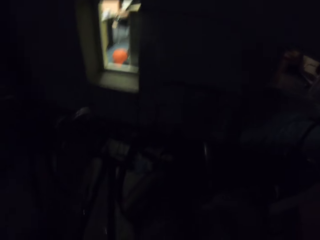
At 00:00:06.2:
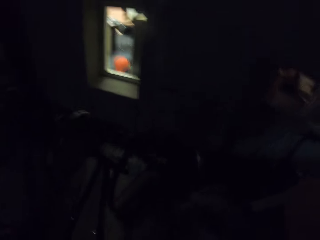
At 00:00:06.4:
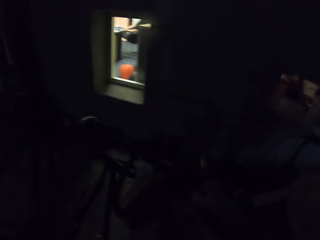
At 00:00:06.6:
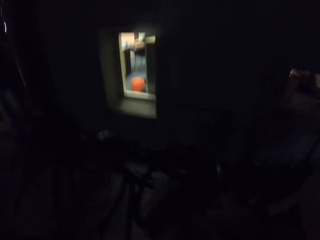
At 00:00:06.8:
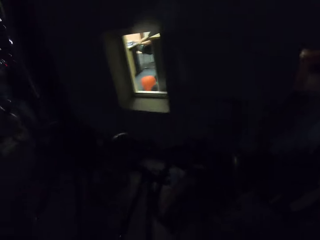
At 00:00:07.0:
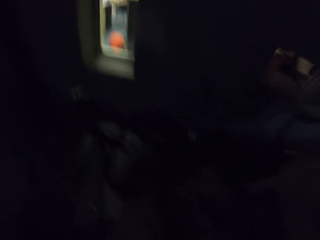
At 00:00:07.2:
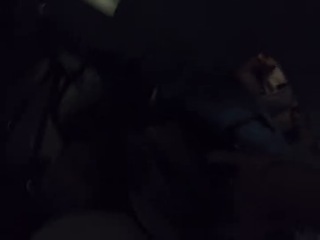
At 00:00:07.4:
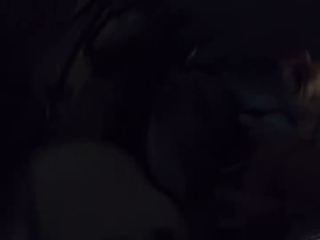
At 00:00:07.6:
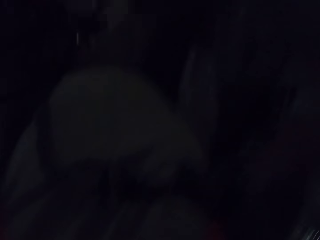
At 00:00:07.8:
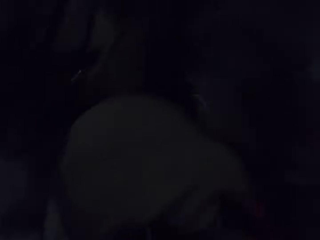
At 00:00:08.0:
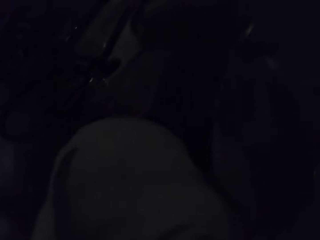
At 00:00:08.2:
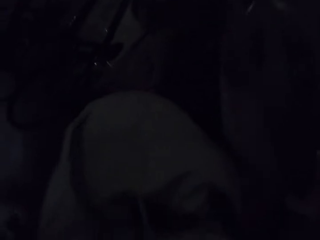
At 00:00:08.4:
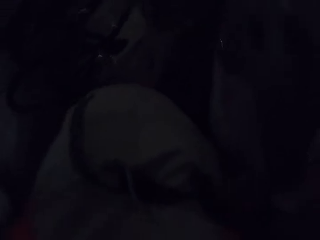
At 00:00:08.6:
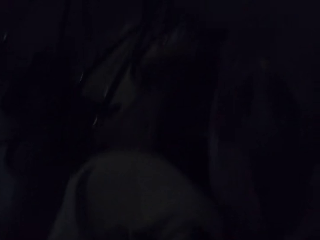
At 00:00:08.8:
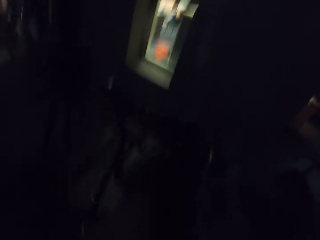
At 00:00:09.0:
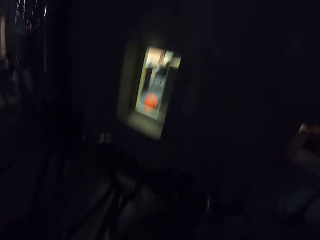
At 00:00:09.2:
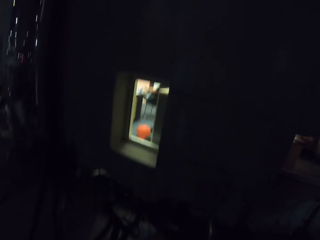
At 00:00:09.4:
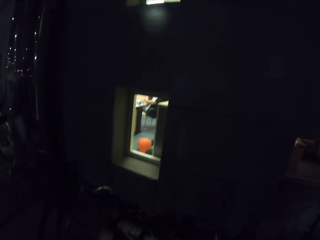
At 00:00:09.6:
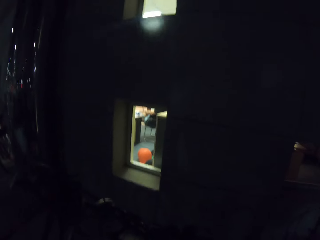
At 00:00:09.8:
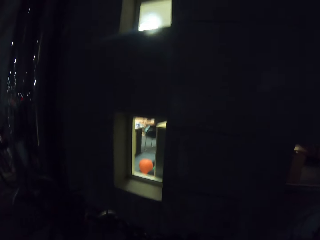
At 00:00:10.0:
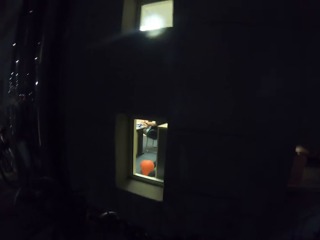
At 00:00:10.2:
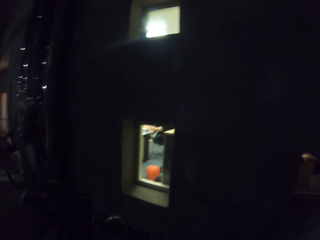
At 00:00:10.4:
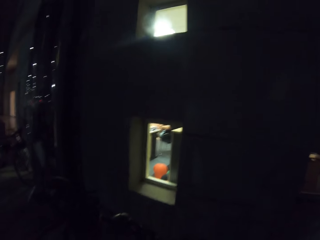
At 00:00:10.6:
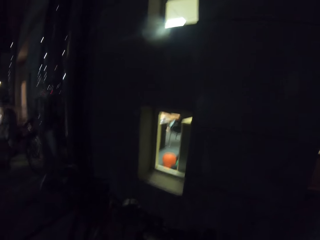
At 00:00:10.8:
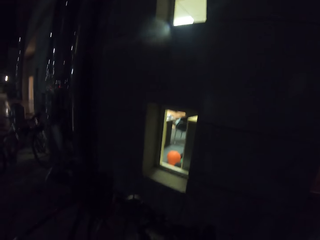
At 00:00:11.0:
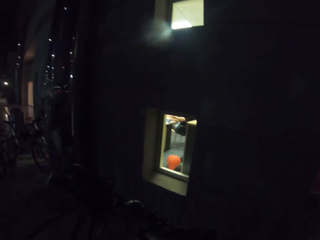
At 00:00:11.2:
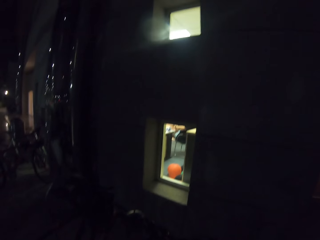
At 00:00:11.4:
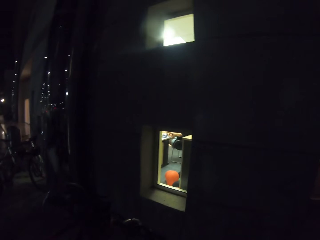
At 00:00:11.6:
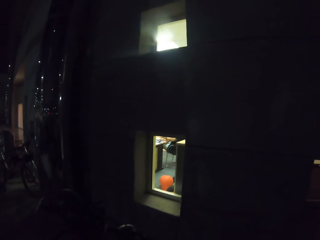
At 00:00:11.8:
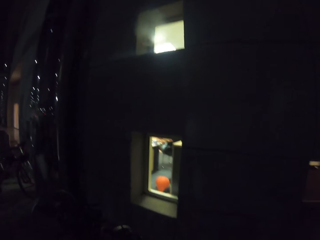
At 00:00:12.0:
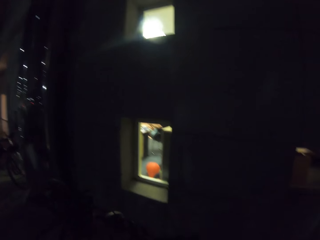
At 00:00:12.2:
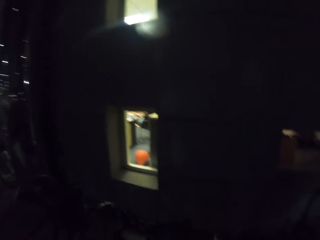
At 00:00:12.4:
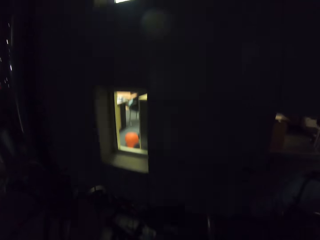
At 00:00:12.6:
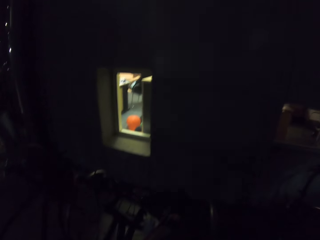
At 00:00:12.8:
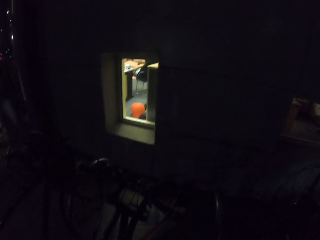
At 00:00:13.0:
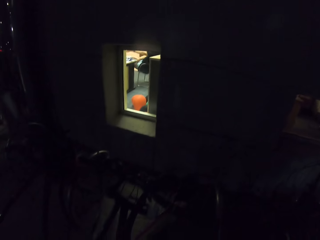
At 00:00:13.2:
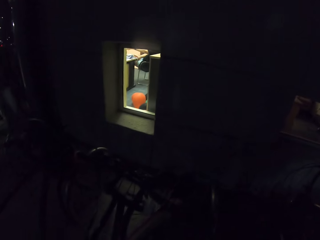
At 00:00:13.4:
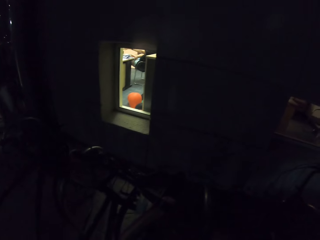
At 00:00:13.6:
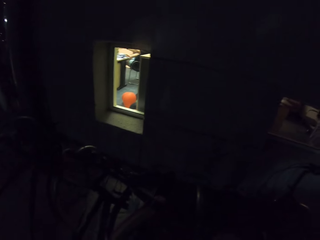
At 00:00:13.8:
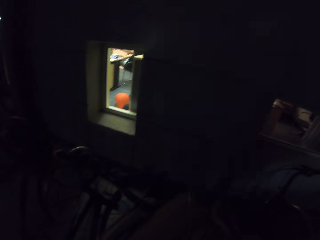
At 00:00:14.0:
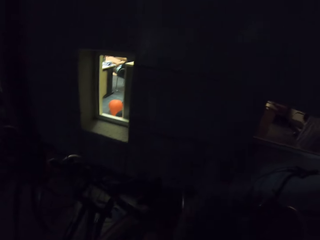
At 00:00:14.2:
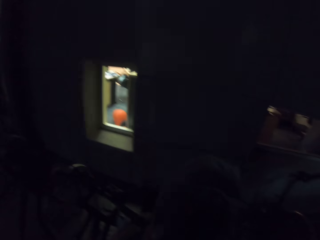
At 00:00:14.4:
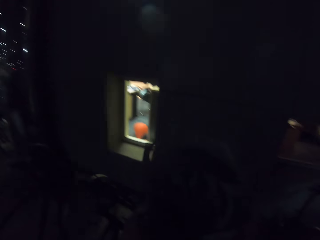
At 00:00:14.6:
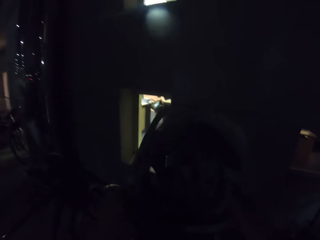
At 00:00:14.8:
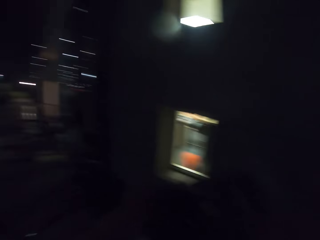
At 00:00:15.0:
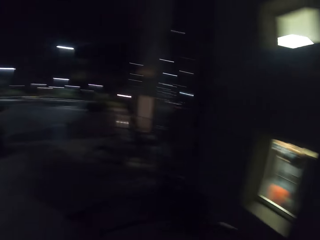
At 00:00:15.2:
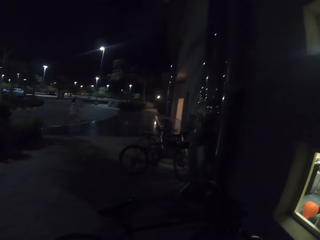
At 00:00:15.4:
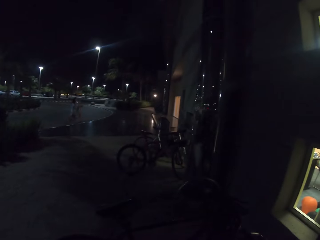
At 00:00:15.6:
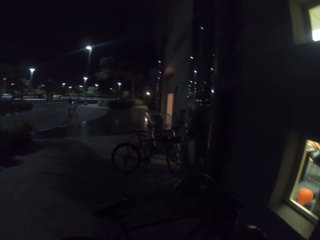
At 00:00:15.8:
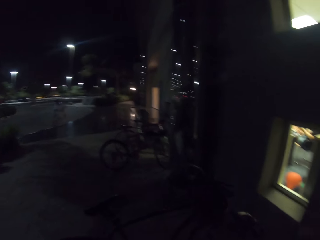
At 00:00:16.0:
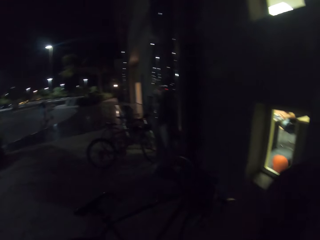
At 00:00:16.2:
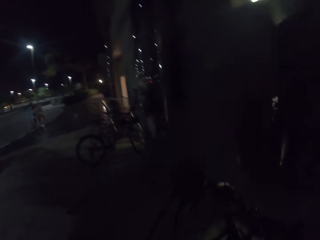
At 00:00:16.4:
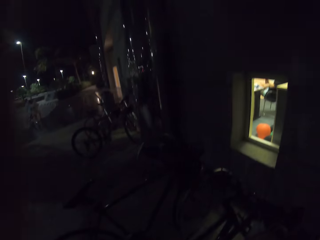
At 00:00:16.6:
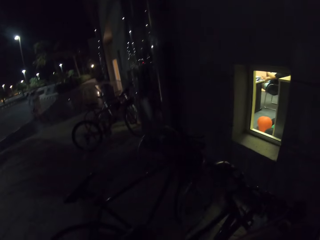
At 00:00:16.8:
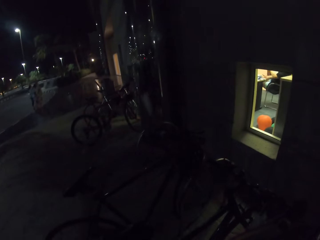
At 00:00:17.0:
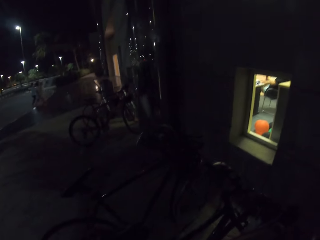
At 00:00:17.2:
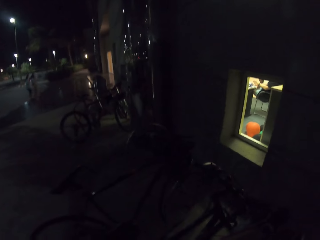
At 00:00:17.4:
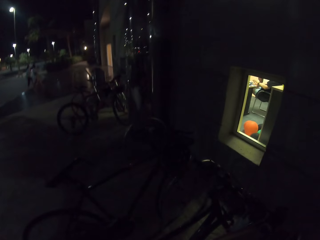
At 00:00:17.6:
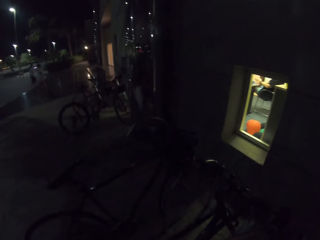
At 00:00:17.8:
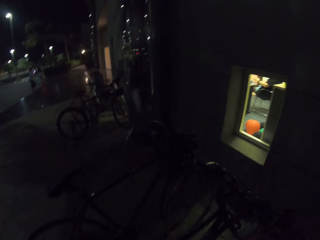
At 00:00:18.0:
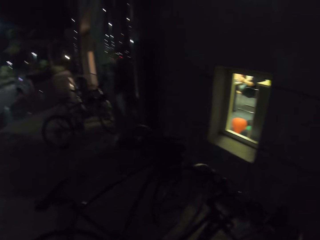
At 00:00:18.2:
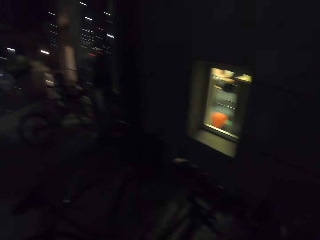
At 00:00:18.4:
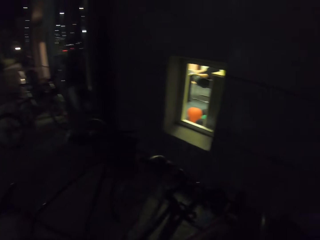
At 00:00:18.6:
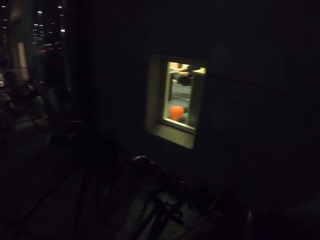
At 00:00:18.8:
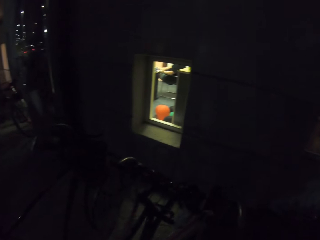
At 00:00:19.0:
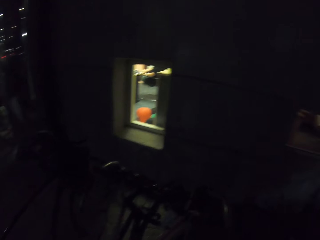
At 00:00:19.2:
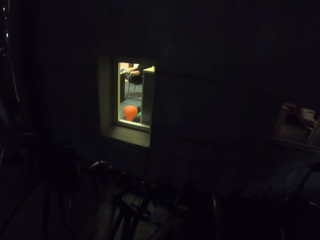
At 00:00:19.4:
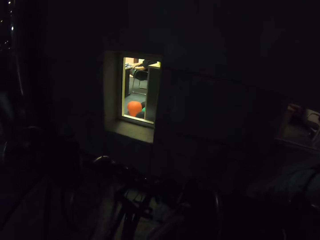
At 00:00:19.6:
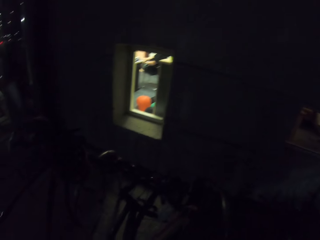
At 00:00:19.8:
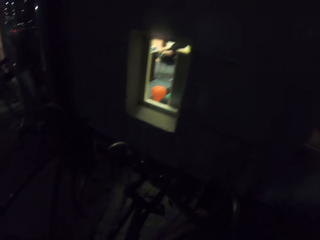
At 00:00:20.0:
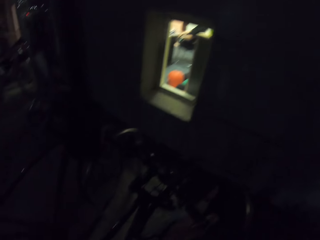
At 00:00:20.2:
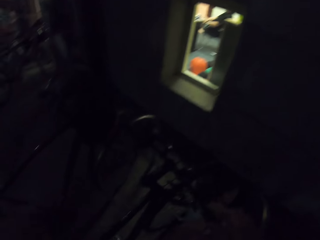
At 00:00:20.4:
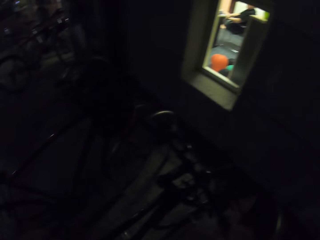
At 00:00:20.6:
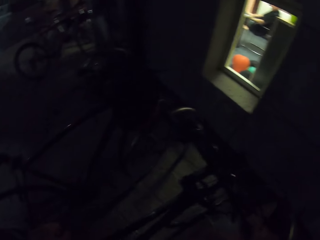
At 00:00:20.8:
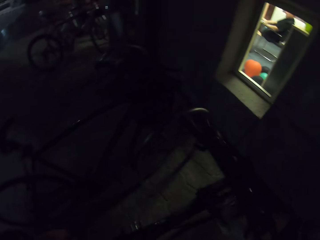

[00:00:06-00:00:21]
The camera wearer looks around. They touch something. They hold a bike helmet. They look around. A person walks near a building. Another person walks near a building. The camera wearer puts on the bike helmet. They look around.

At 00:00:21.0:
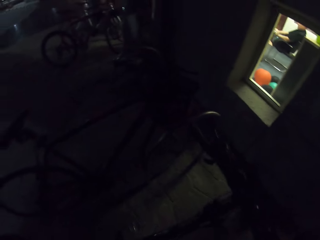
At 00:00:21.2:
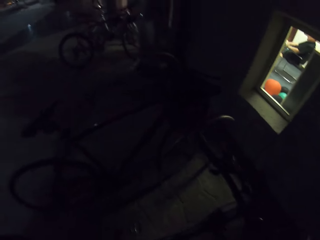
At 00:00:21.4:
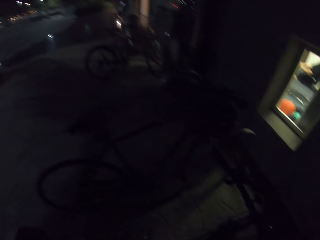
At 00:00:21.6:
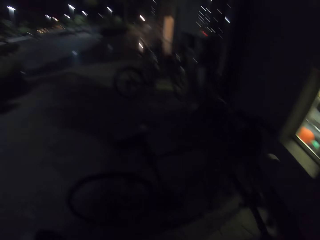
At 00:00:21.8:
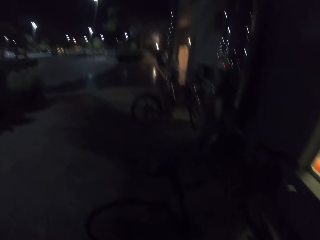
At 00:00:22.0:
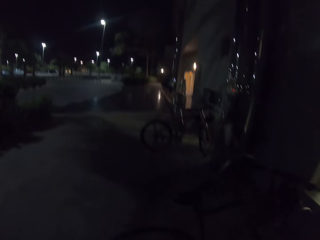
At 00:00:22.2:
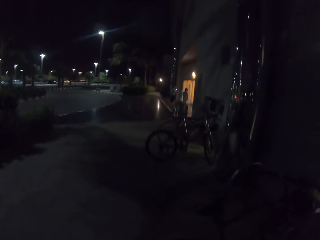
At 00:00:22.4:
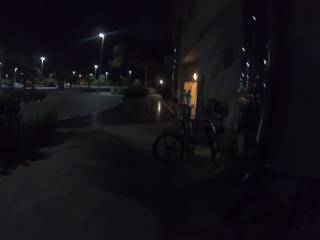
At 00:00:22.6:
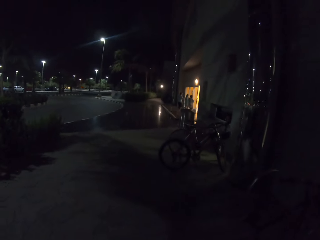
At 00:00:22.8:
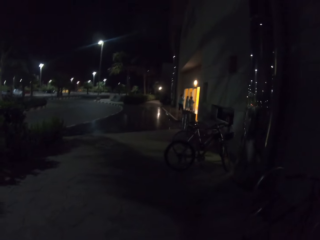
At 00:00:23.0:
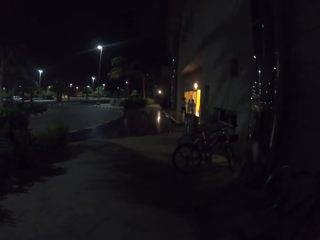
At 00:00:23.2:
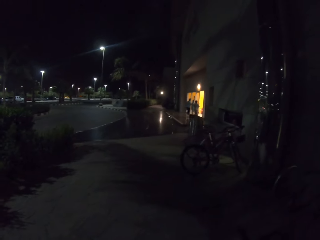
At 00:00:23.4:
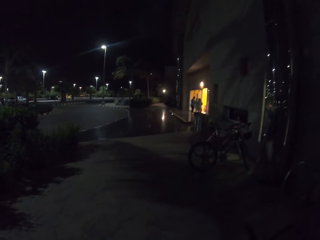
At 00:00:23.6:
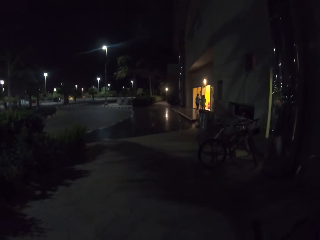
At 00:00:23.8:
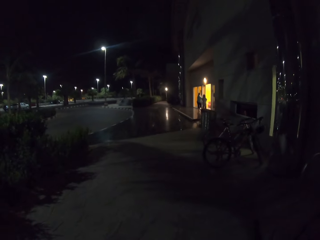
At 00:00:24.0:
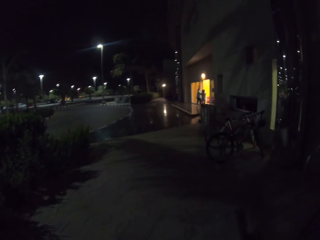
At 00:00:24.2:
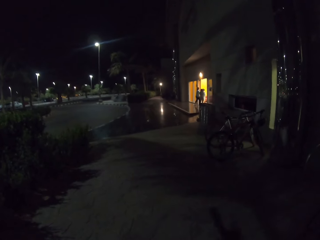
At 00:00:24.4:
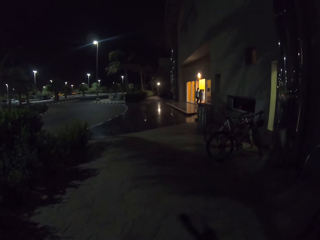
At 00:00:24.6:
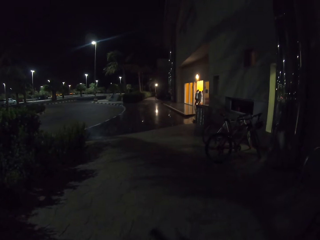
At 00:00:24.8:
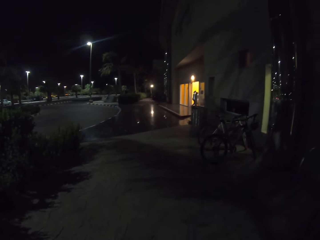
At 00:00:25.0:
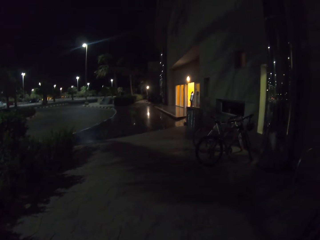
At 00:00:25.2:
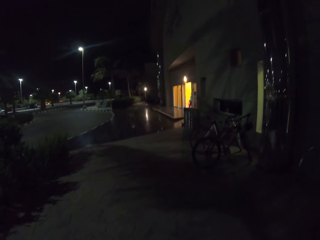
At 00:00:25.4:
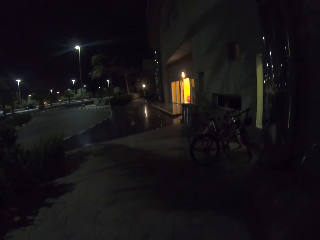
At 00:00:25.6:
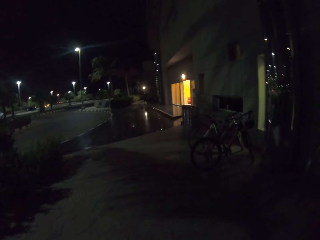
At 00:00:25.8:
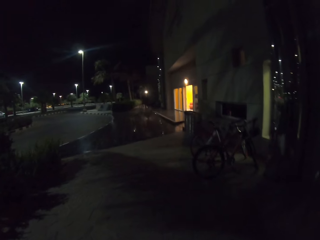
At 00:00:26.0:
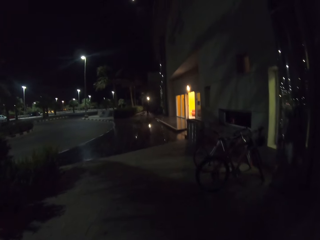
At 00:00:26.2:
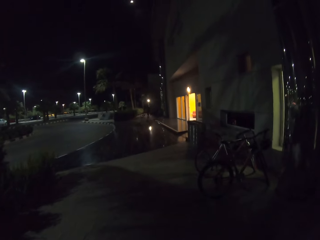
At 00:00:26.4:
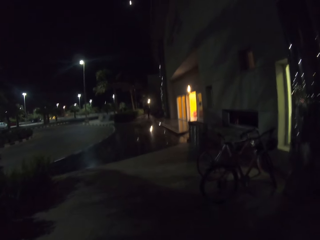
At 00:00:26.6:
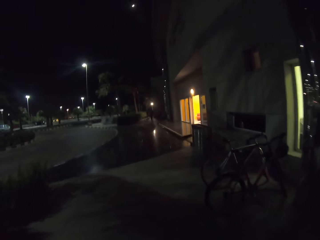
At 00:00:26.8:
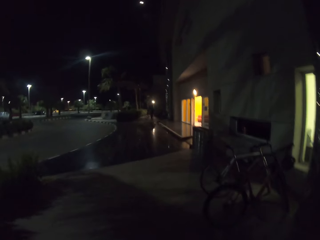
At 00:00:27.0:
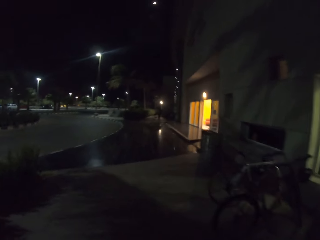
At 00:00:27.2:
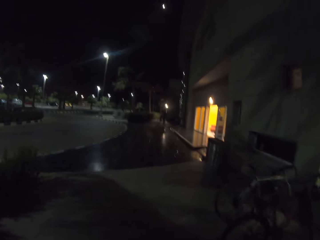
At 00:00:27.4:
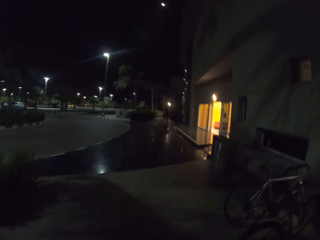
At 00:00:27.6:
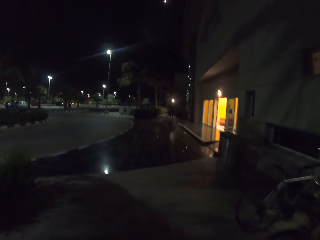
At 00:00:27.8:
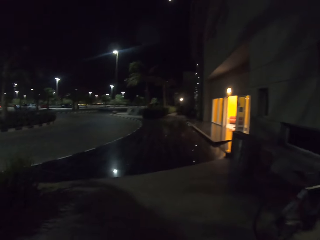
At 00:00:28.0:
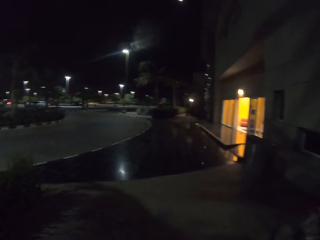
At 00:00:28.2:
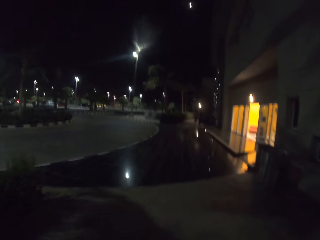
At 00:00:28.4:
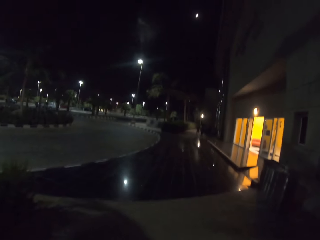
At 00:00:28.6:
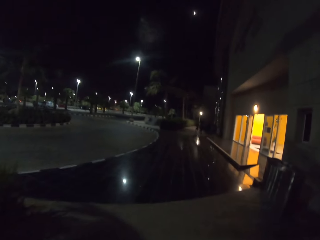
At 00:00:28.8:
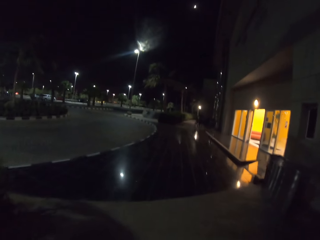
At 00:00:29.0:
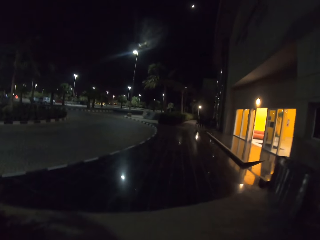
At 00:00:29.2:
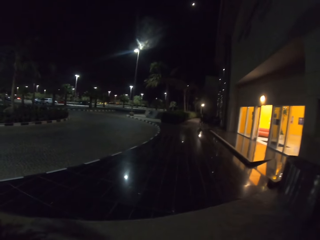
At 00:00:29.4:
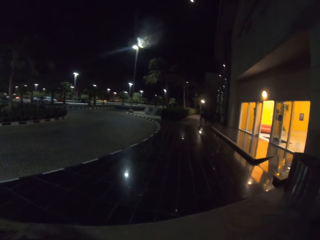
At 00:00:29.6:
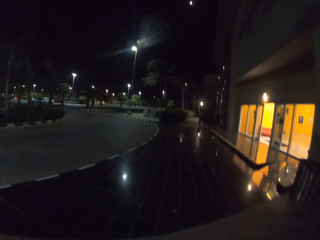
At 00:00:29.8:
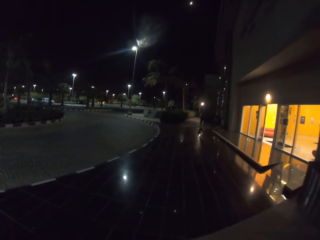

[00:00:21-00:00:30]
The camera wearer pulls a bicycle. They push the bike. A person walks in a building. Another person walks in a building. The camera wearer walks around.
